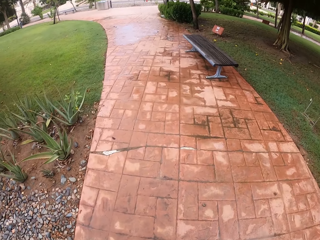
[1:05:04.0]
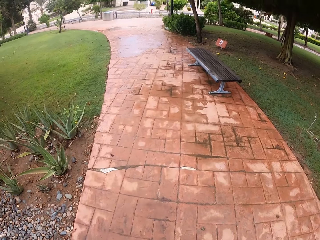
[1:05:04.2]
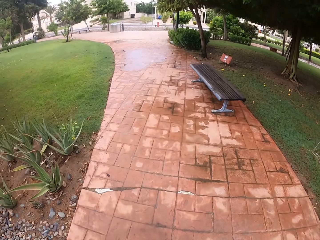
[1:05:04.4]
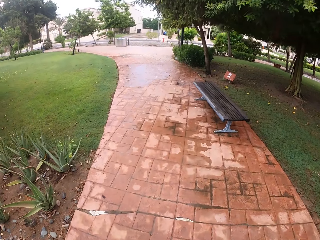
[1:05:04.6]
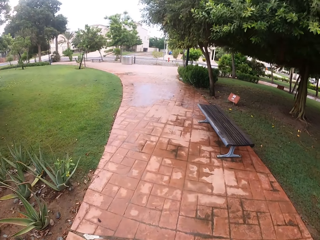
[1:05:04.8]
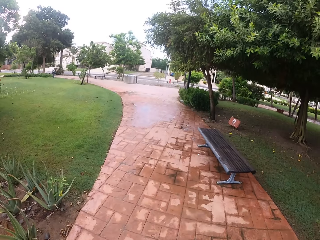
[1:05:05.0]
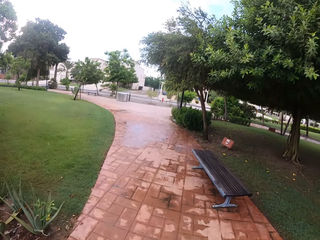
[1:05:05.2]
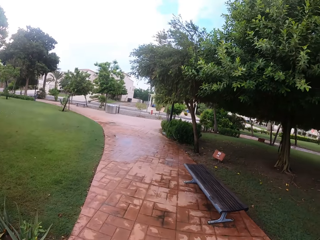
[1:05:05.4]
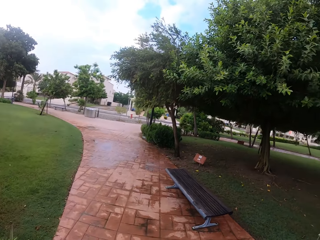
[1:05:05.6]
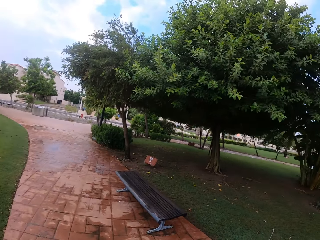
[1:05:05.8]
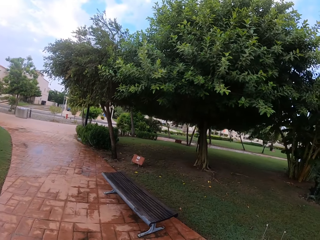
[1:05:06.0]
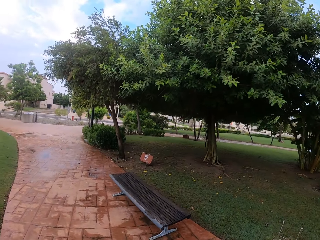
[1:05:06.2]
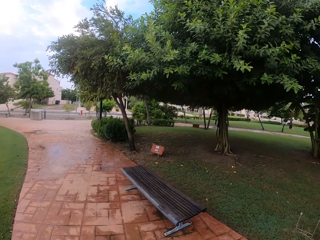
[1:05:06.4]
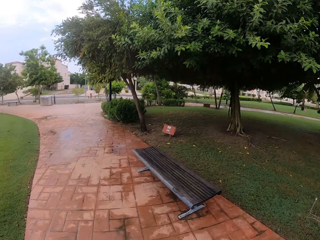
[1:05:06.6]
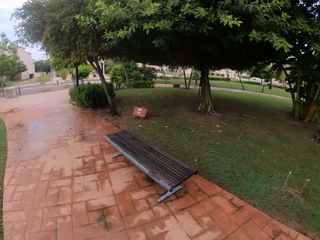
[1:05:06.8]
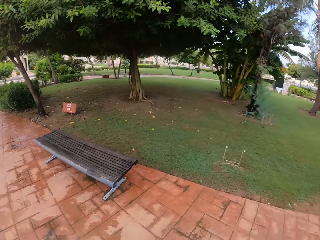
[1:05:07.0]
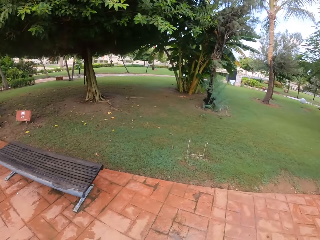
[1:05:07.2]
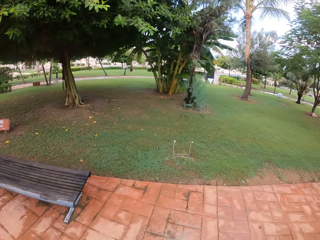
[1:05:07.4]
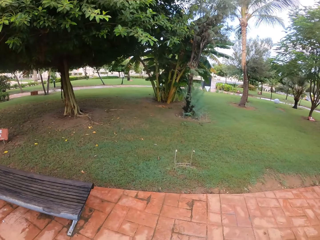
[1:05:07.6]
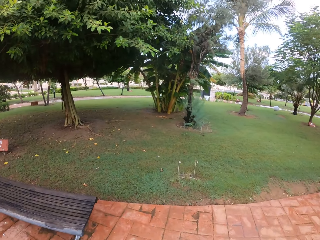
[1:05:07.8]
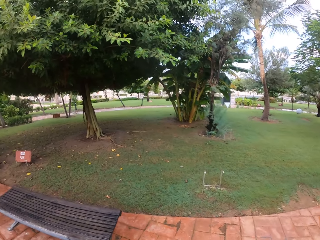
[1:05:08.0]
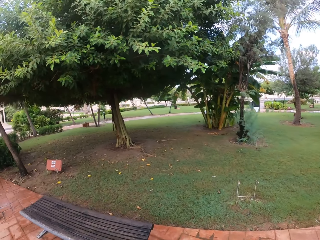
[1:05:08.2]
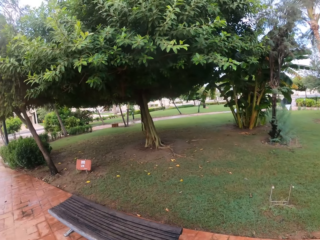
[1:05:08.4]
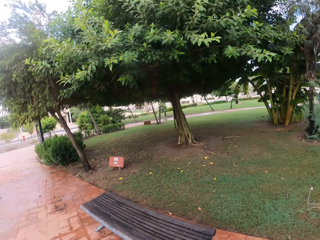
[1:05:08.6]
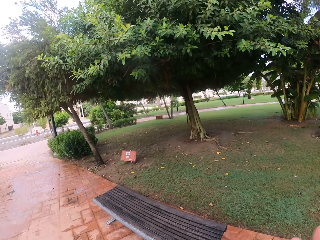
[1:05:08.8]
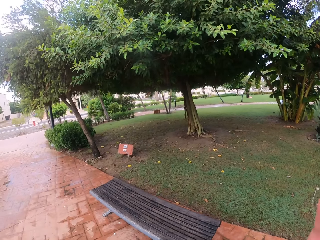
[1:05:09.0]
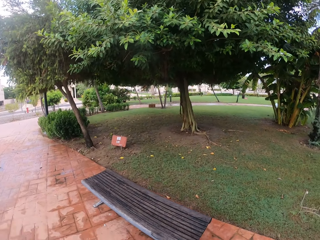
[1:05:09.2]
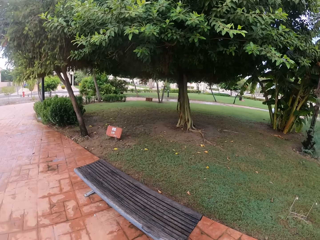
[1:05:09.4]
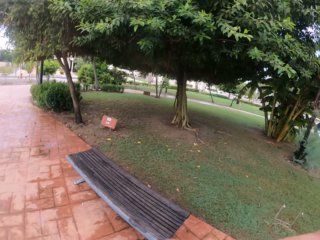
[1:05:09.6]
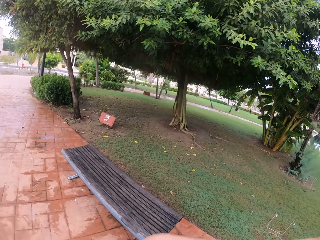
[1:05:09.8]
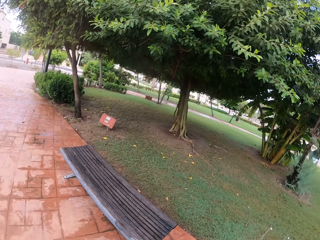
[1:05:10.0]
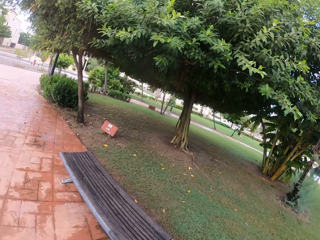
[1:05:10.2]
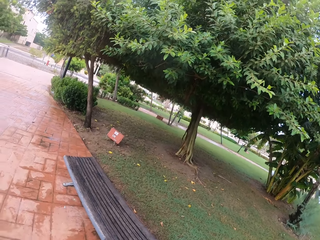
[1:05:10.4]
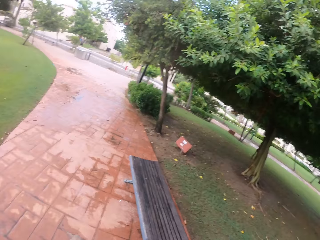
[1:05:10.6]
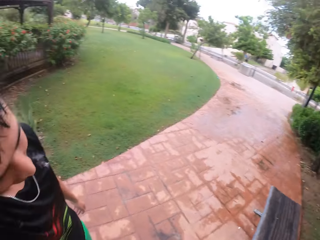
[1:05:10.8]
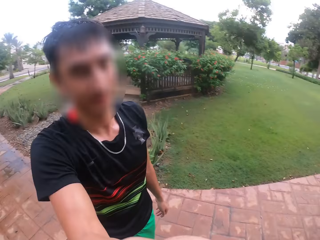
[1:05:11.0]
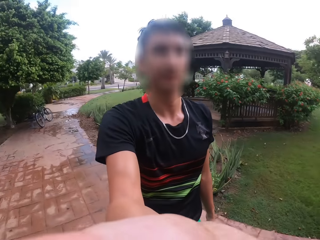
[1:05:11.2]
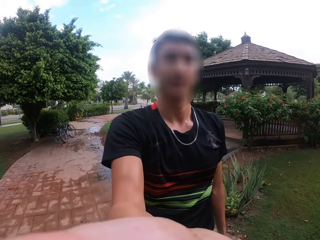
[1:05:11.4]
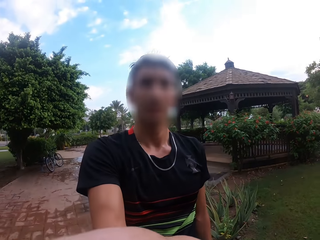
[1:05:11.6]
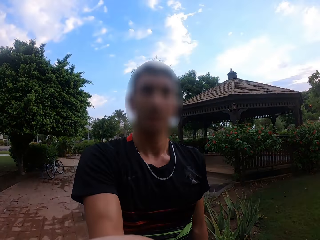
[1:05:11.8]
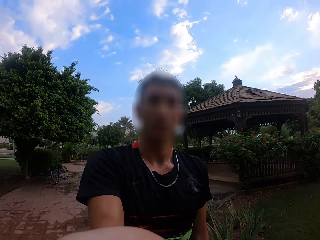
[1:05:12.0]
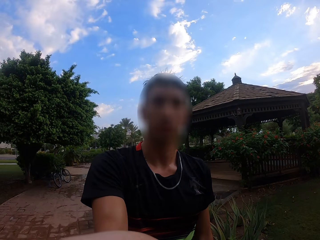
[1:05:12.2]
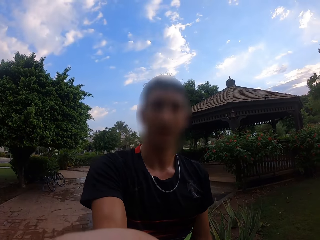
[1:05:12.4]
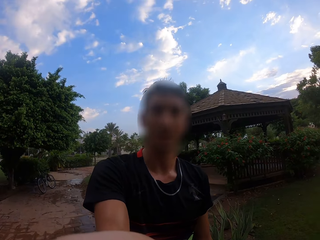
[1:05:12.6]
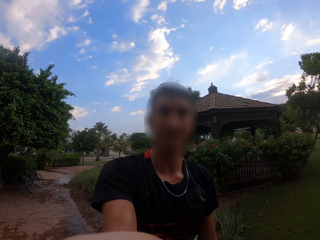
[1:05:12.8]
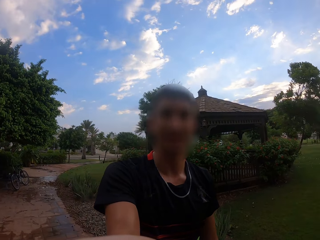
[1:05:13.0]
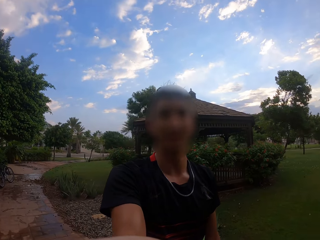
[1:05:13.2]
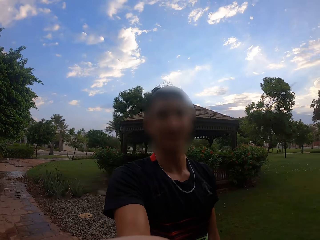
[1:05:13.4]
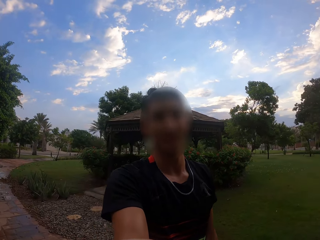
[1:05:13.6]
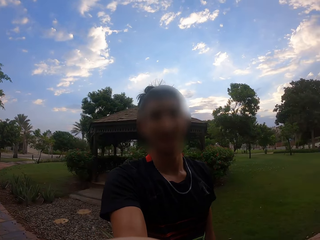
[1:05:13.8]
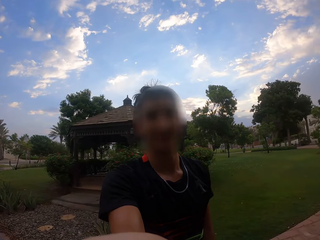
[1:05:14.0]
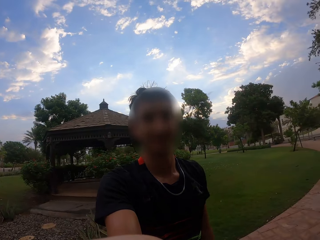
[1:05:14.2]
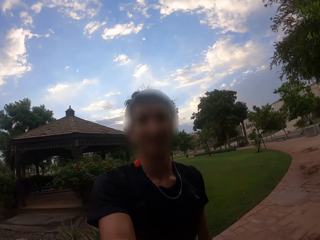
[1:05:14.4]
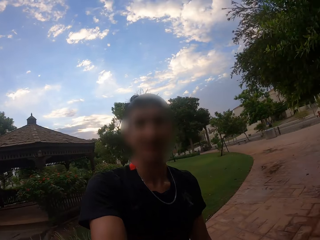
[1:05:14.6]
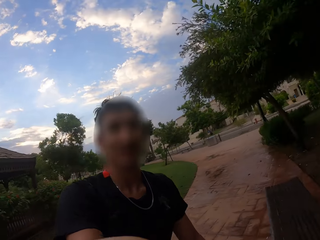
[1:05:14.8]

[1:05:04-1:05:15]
The camera wearer stares at the tree. He turns the camera towards himself. He records himself with the camera. He holds the camera on his hands.

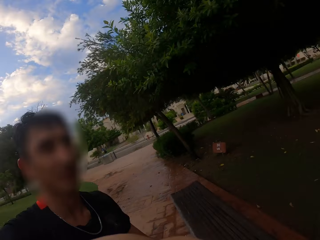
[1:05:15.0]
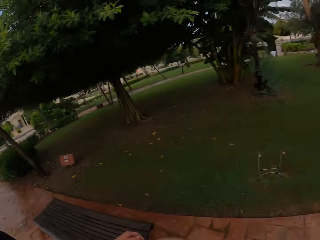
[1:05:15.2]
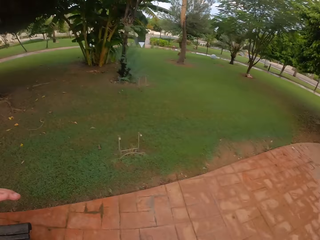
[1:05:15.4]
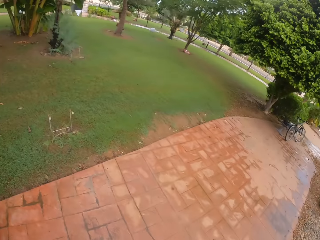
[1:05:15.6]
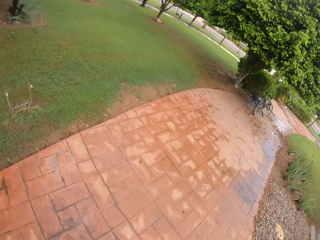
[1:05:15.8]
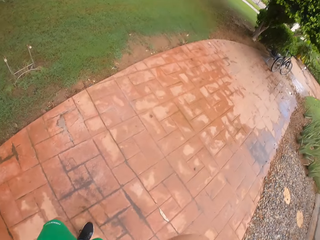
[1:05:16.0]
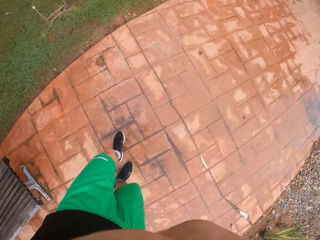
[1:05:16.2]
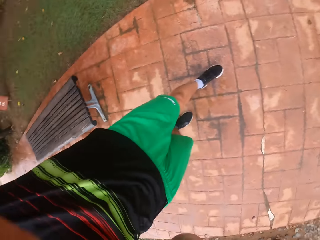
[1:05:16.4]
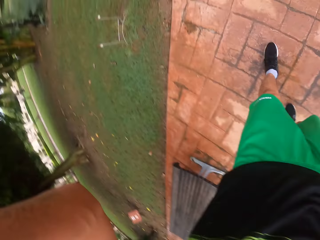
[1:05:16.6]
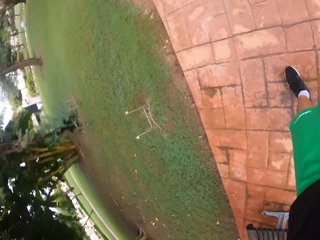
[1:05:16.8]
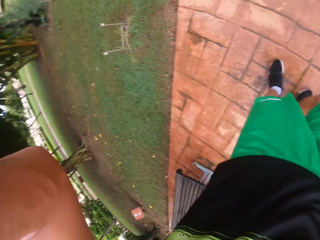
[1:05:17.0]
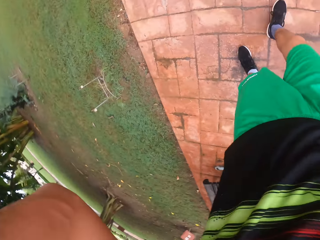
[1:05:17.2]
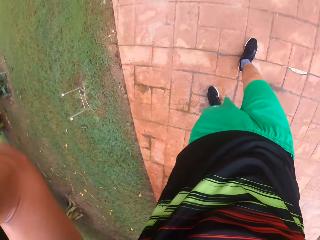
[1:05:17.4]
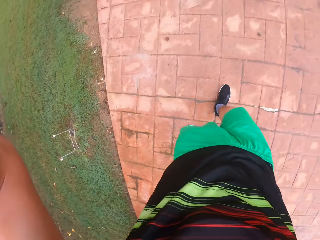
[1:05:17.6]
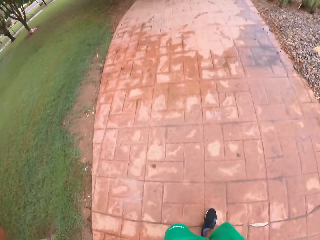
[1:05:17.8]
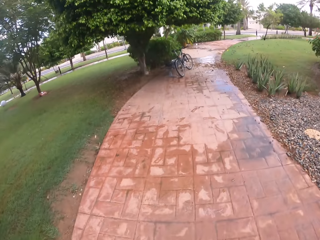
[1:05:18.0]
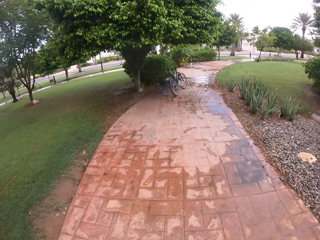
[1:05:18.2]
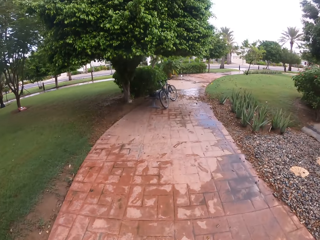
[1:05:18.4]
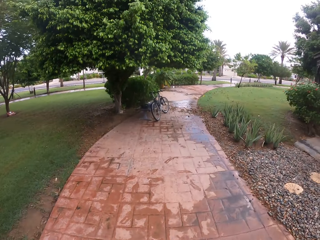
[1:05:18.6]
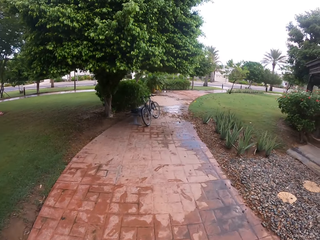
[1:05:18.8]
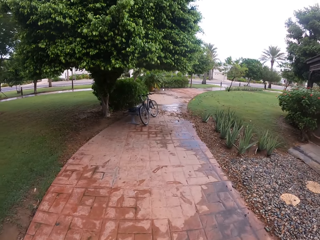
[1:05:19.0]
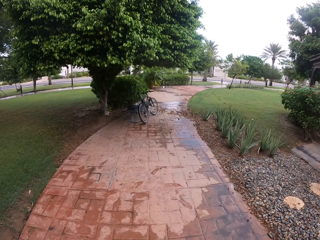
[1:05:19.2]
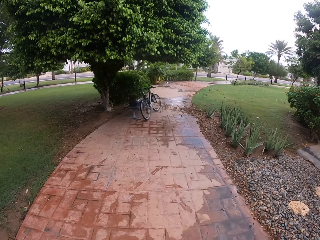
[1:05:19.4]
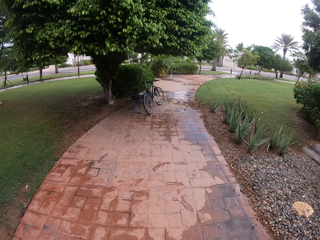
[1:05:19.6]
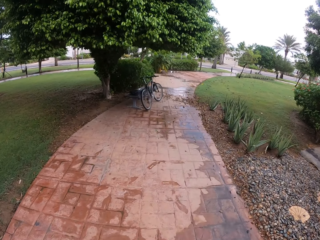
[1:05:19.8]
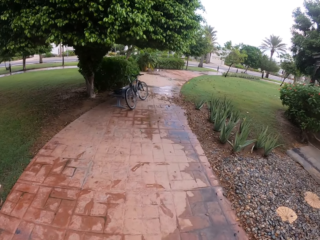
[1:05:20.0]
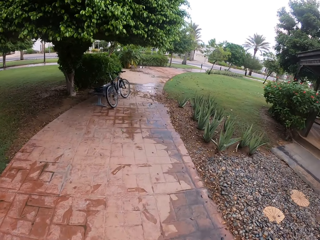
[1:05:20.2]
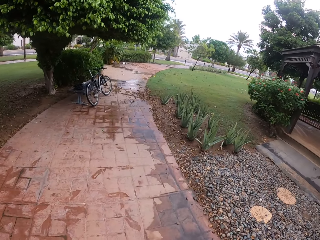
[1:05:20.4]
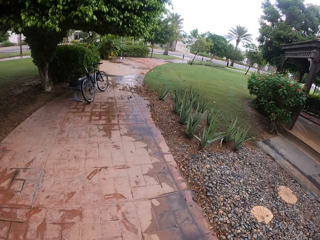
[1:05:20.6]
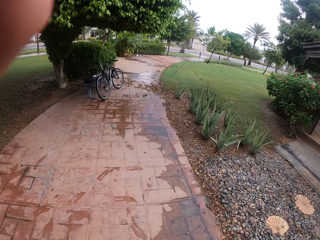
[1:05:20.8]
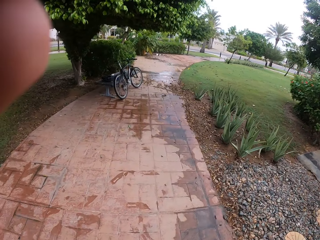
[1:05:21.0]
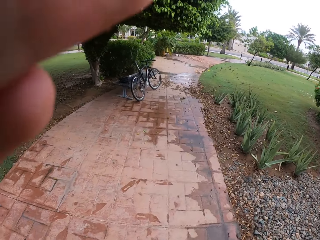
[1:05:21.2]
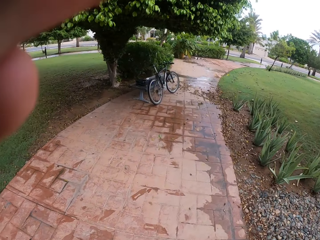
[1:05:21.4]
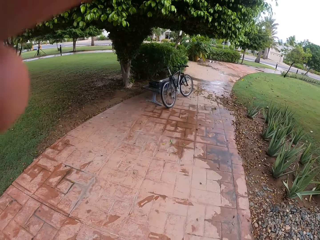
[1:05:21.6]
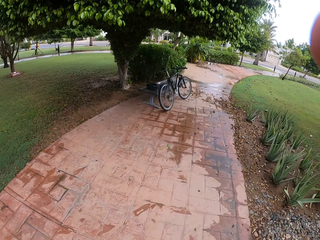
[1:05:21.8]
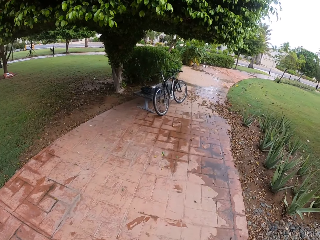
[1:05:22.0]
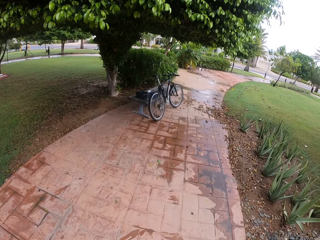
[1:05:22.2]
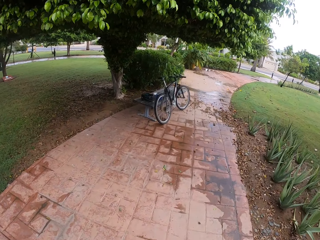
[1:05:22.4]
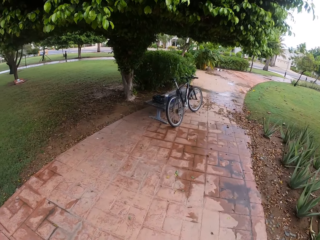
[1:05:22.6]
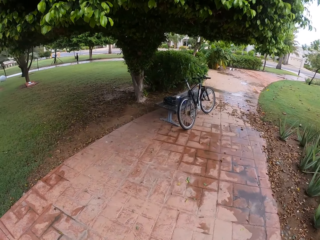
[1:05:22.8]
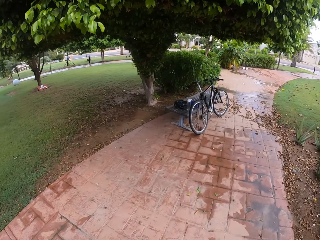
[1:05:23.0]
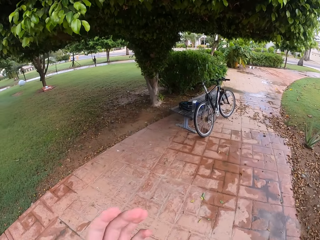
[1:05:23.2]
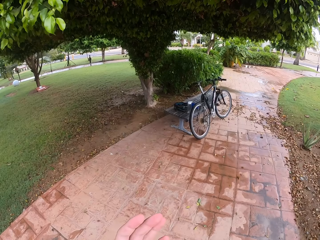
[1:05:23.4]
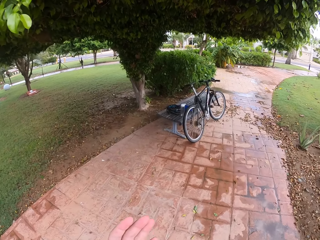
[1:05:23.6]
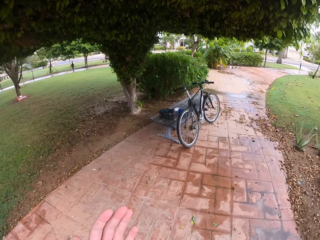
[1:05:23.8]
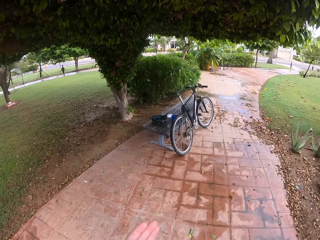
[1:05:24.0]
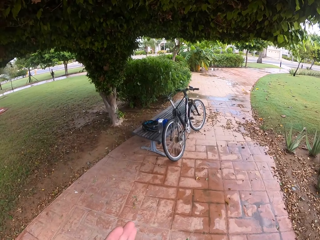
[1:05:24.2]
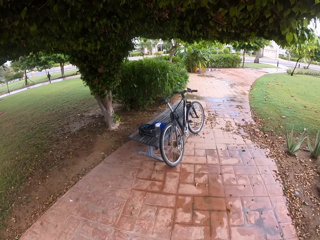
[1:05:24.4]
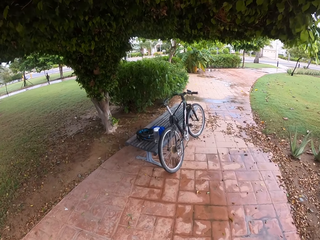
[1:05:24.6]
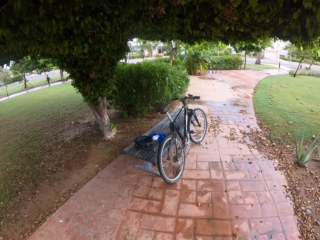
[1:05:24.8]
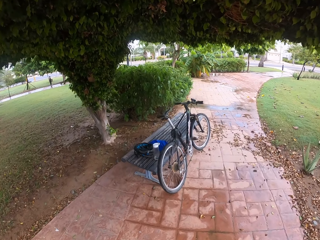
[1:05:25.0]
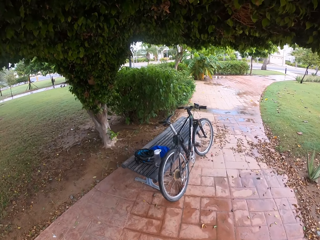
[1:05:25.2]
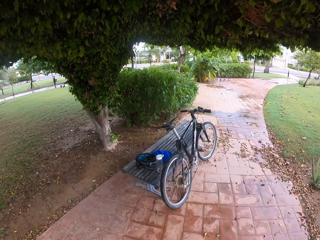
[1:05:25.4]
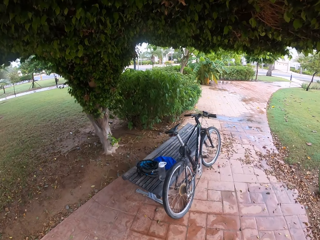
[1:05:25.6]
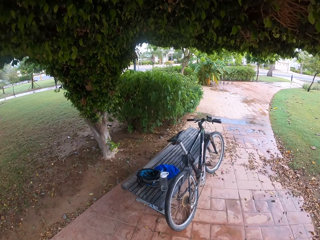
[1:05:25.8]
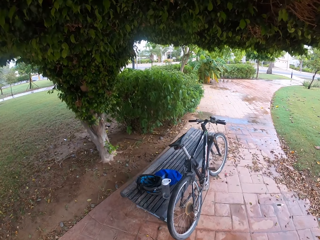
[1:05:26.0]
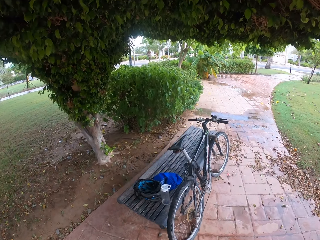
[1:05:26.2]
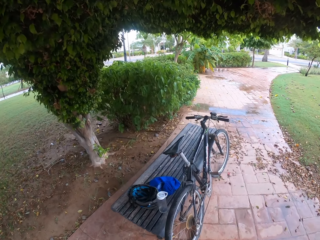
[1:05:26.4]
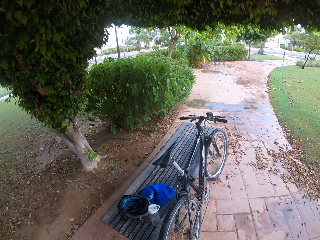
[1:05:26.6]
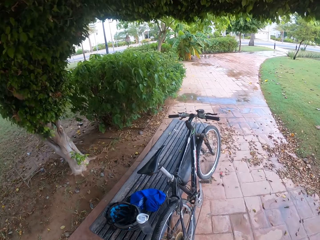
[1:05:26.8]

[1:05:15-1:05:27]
The camera wearer looks around. He puts the camera on his head. He walks towards the bike. He walks in the park.
